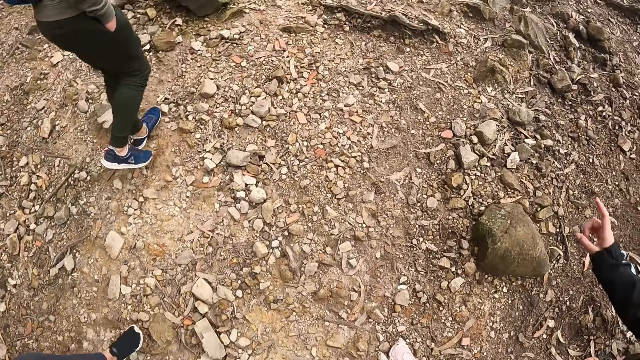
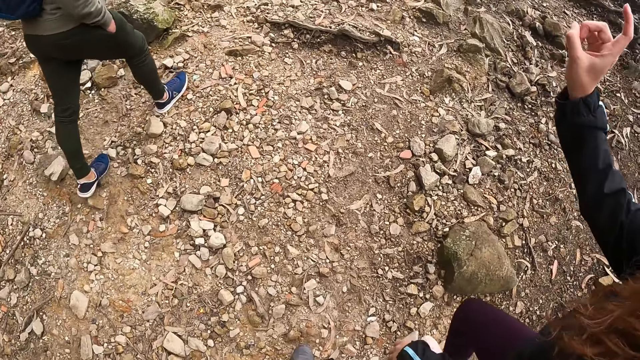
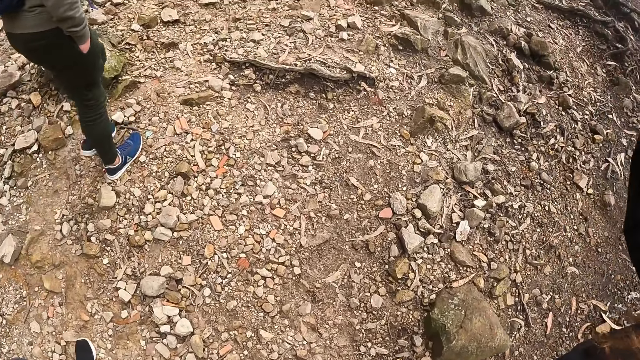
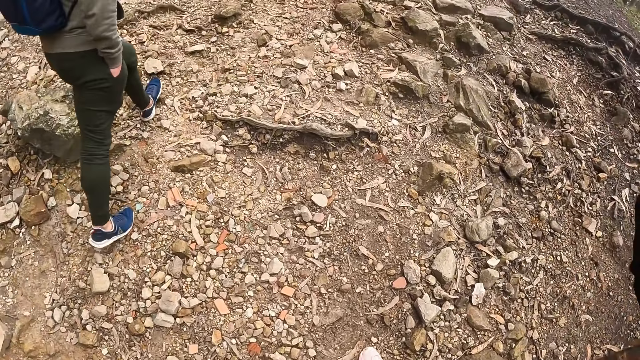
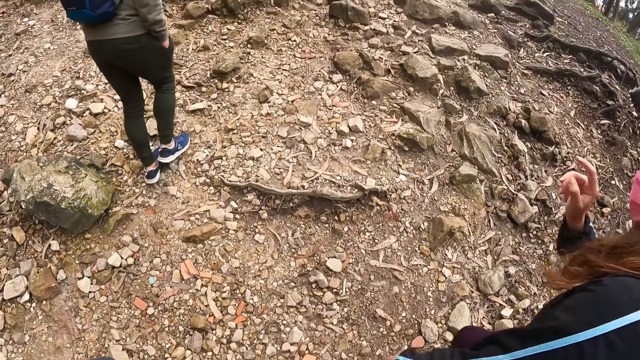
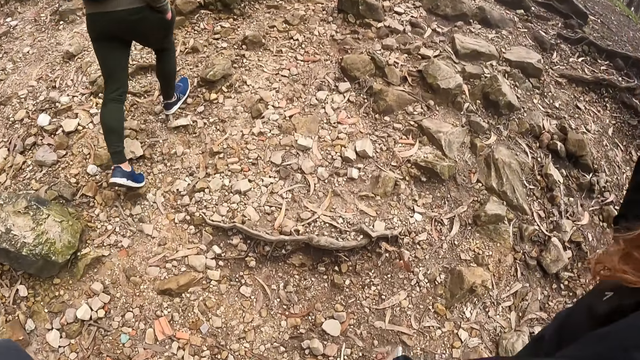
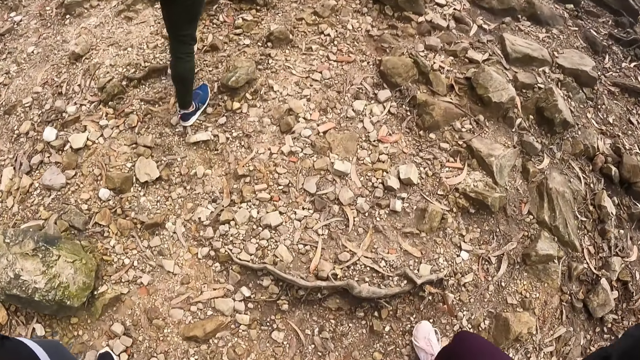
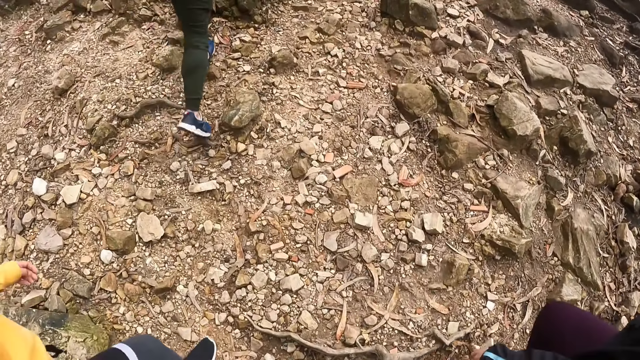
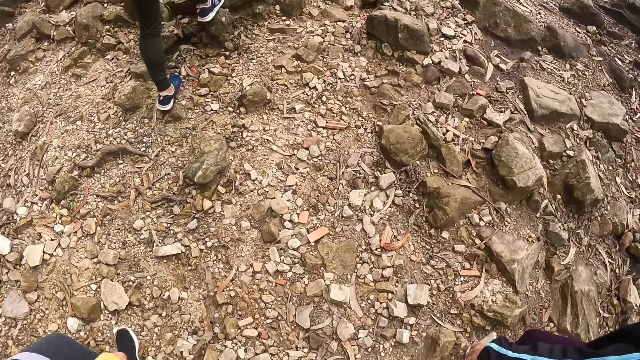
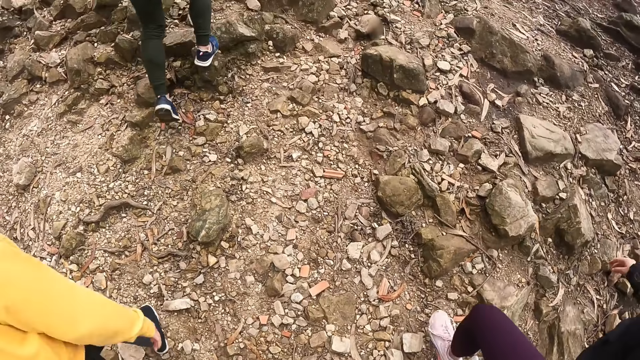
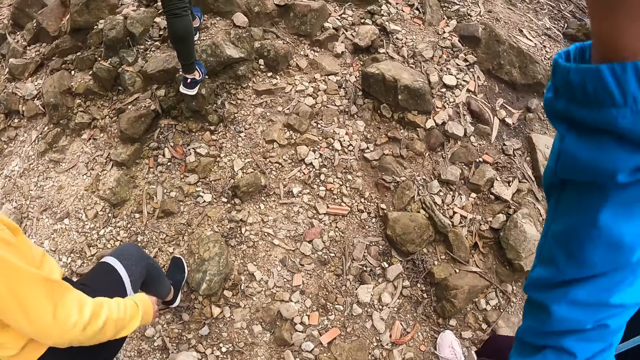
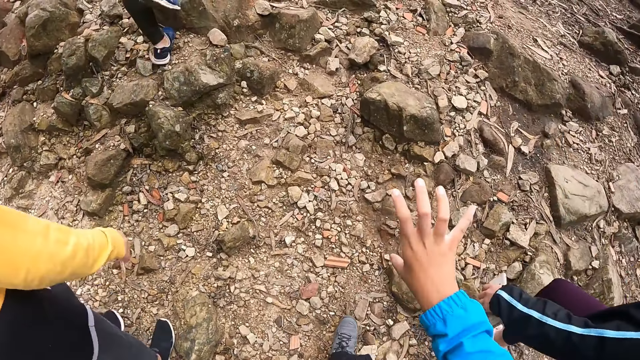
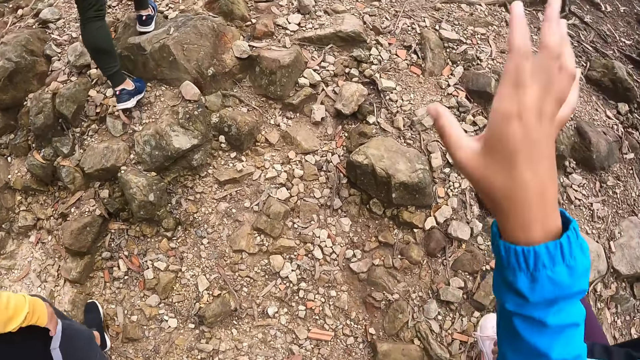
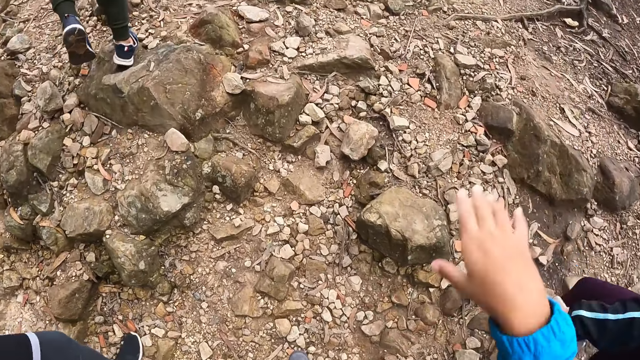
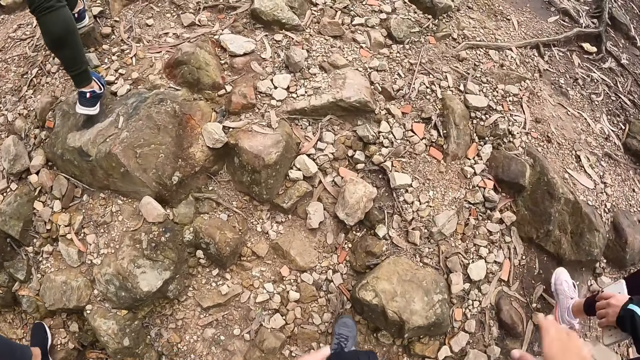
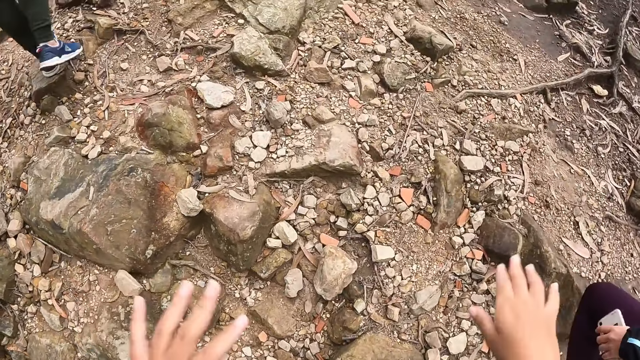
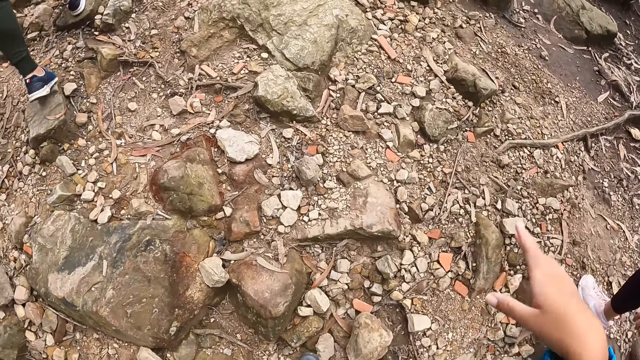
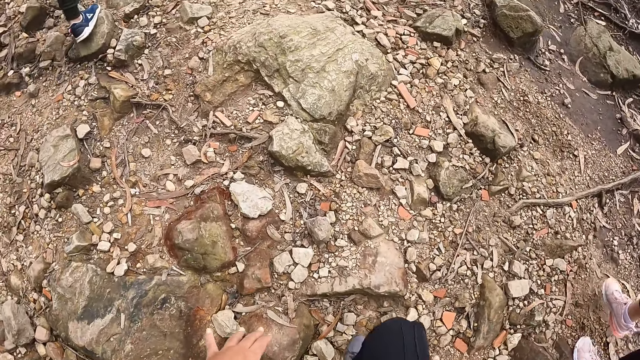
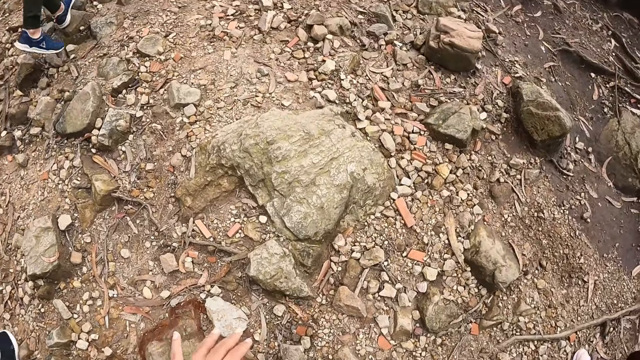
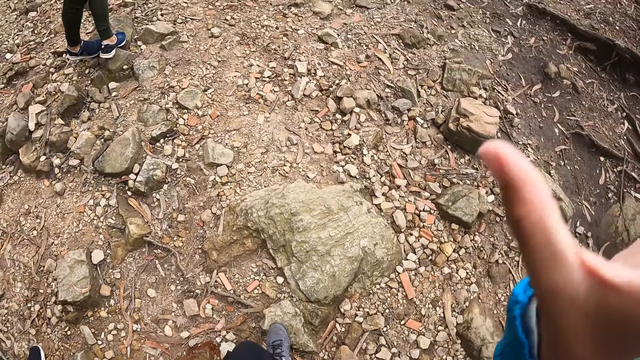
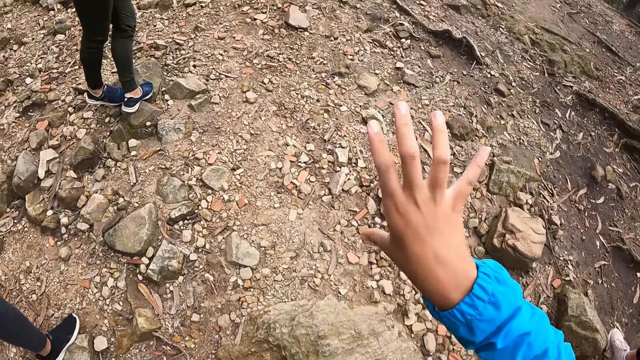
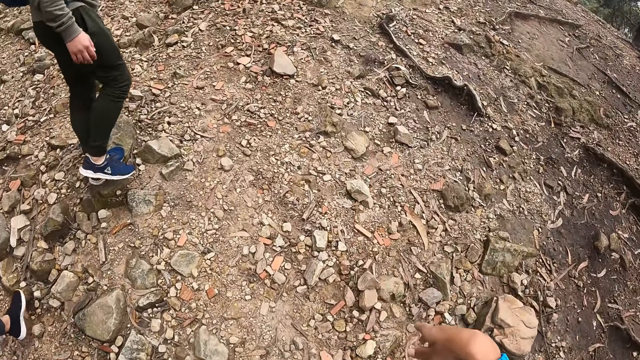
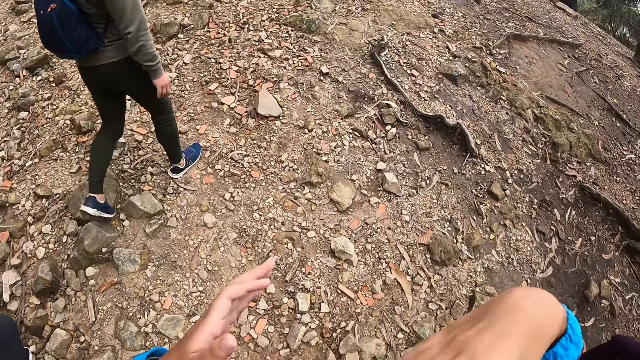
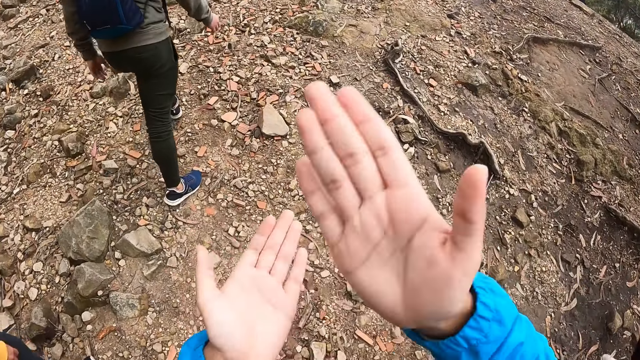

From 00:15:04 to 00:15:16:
A lady dialogues with the camera wearer. A woman holds the phone in her left hand. The camera wearer dialogues with the lady.

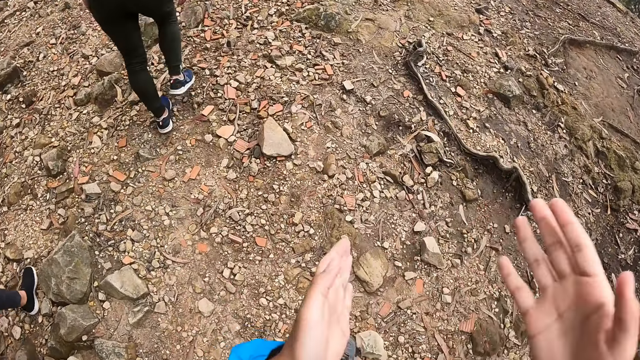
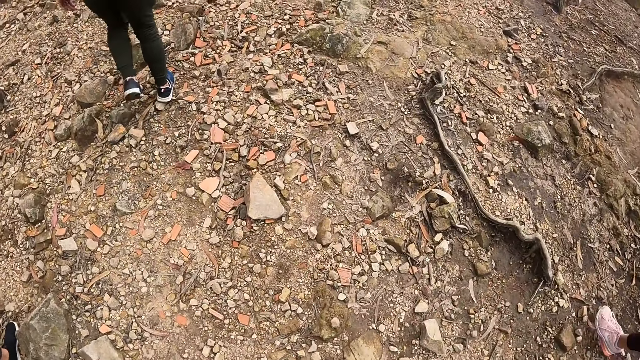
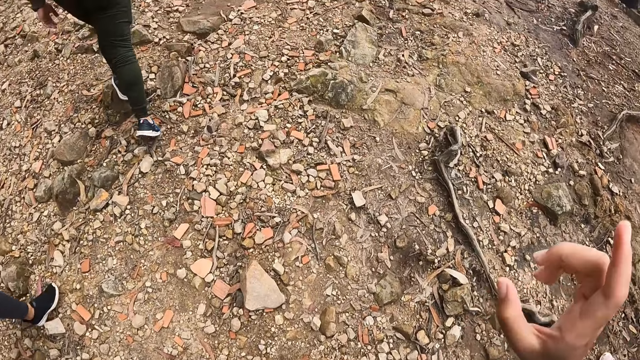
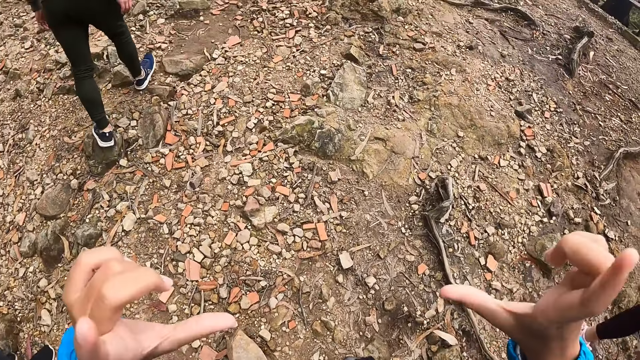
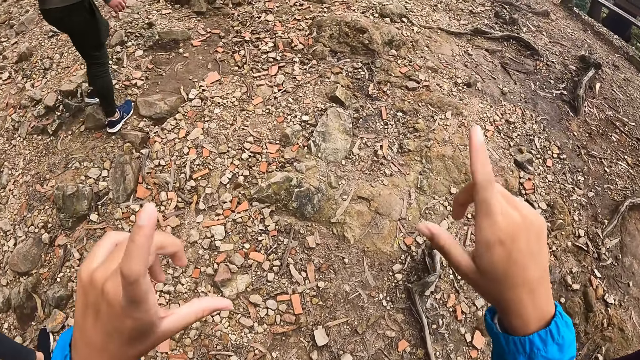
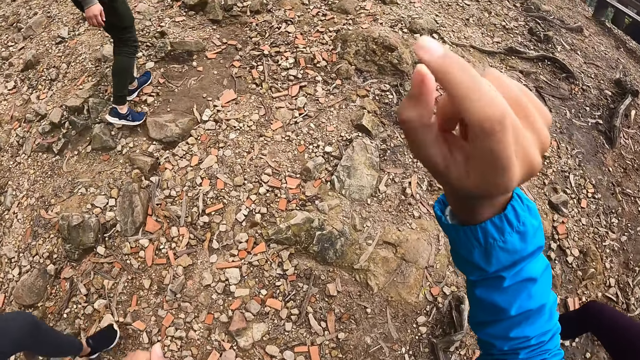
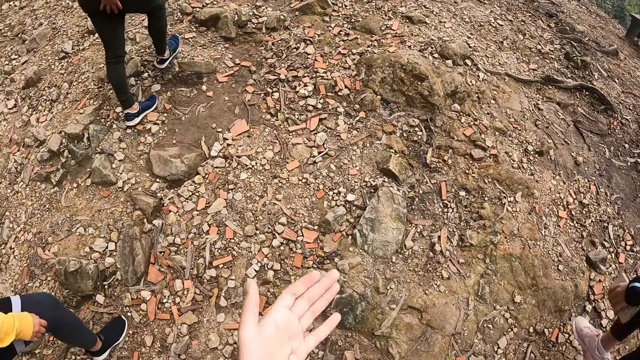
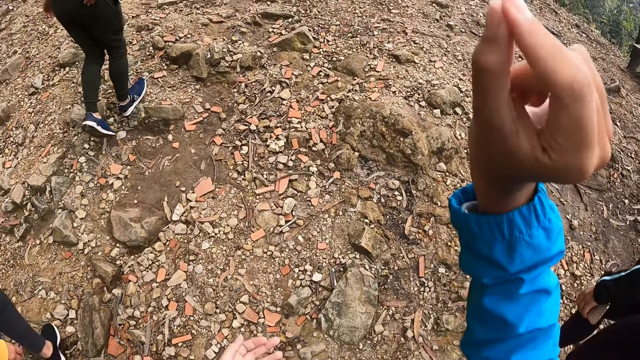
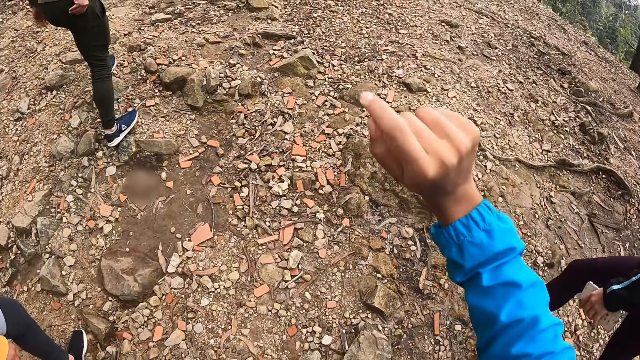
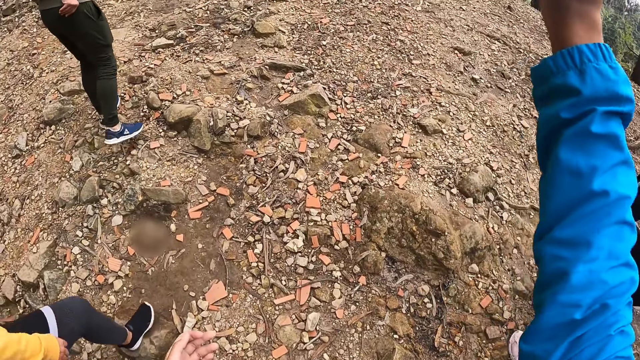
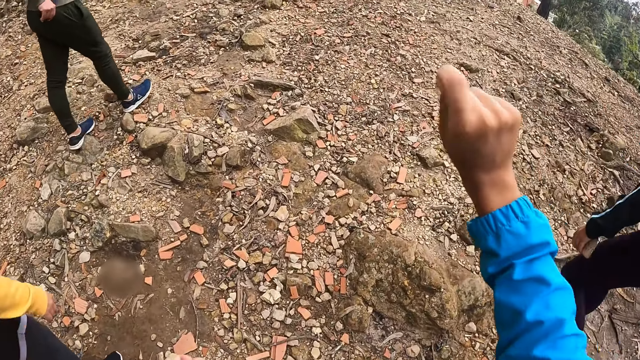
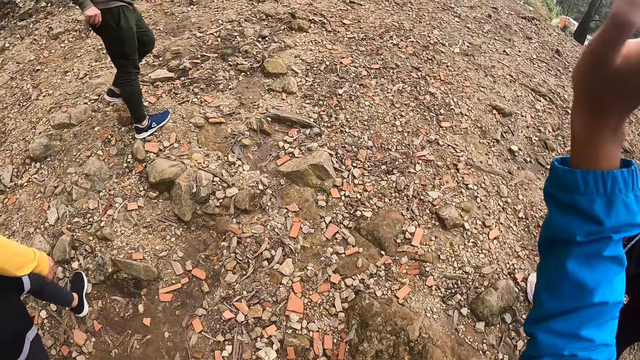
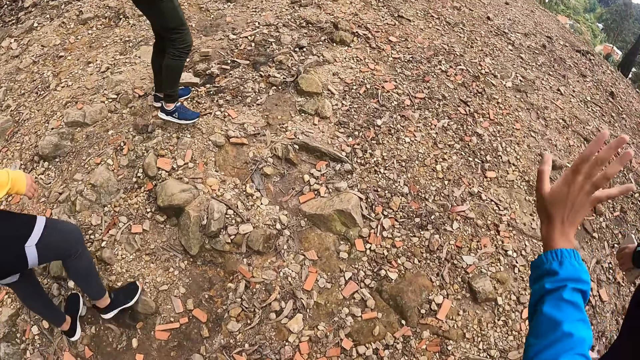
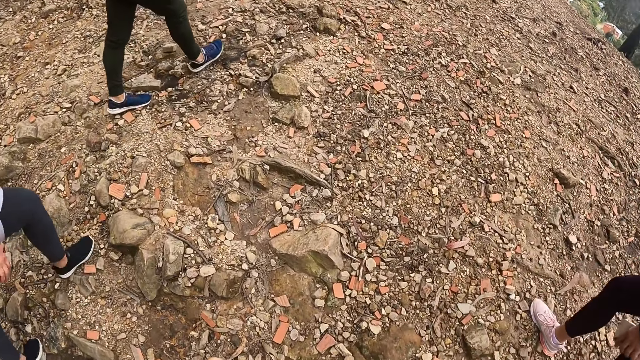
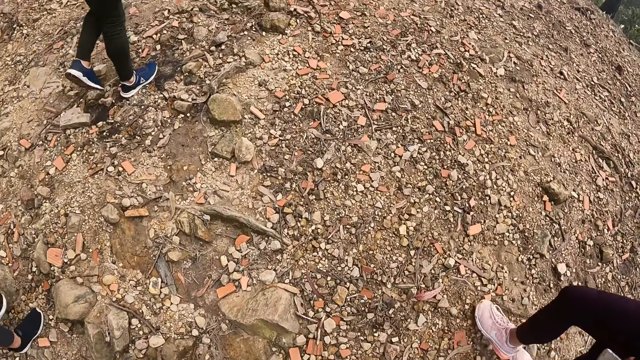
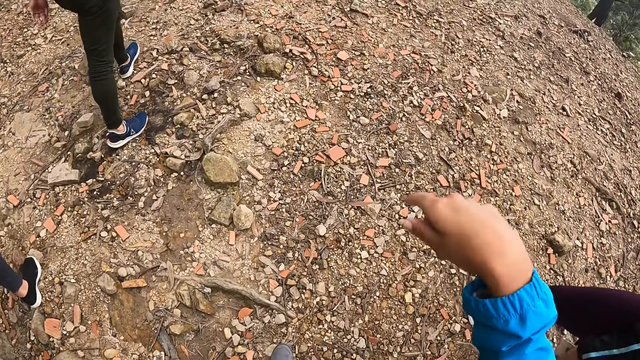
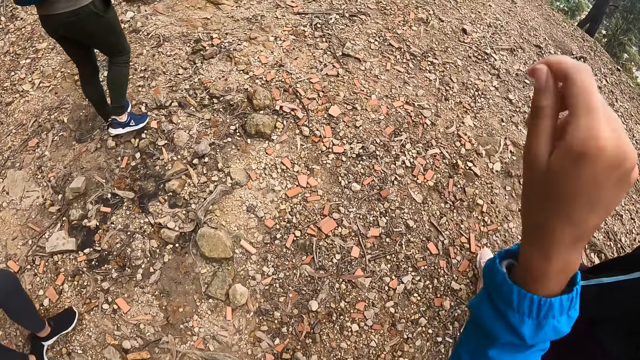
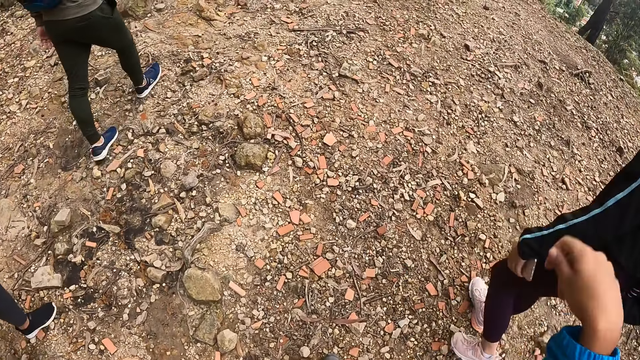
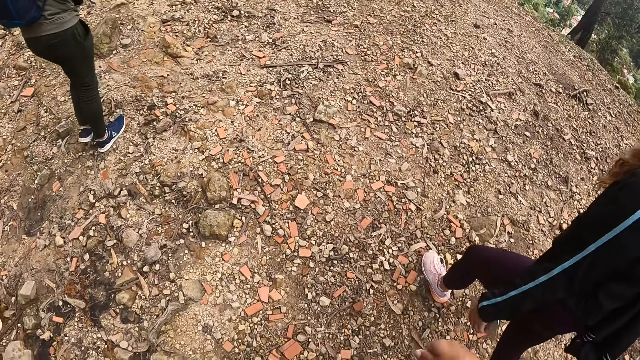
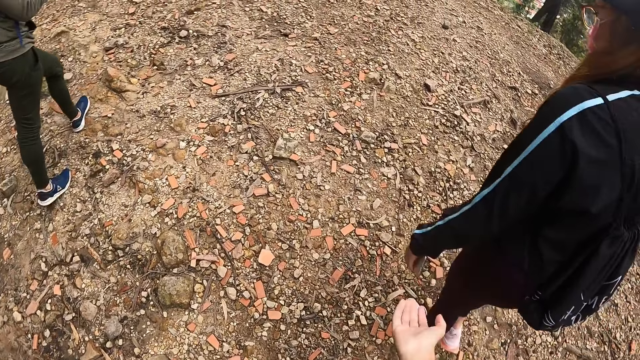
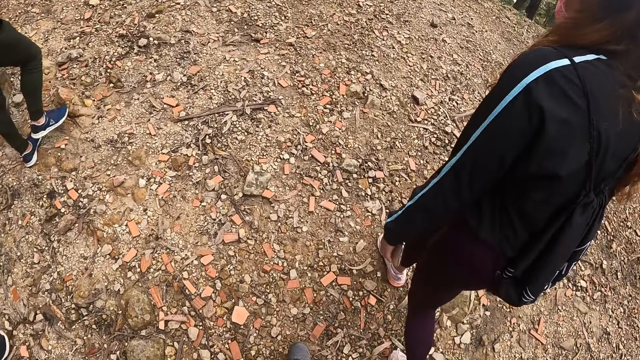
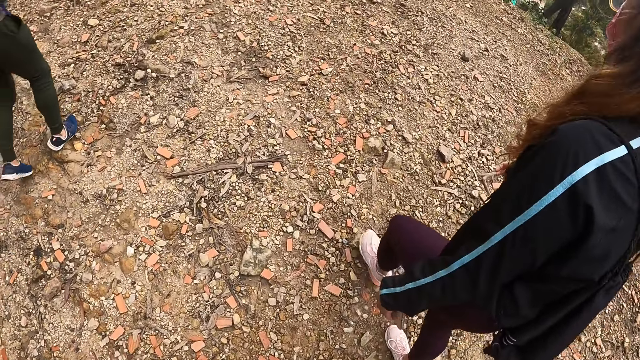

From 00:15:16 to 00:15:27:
The camera wearer dialogues with gestures. They walk up the hill. A lady walks up the hill. Another lady walks up the hill.
